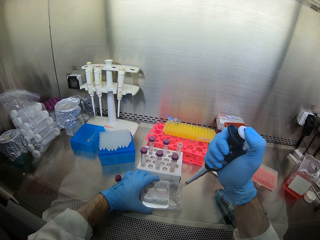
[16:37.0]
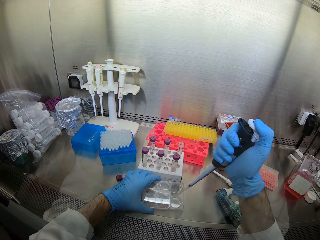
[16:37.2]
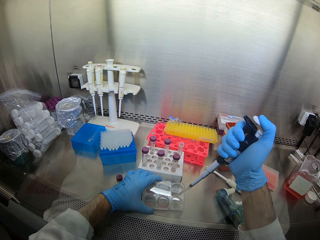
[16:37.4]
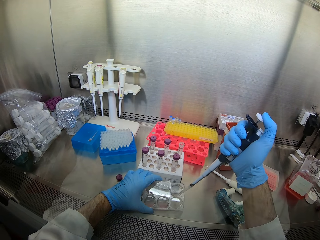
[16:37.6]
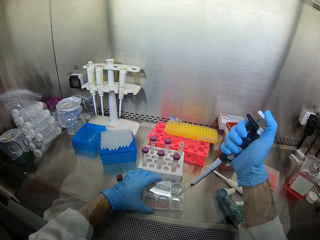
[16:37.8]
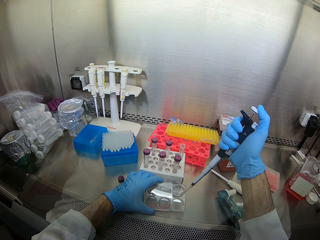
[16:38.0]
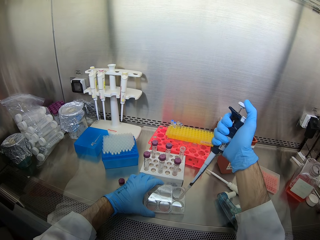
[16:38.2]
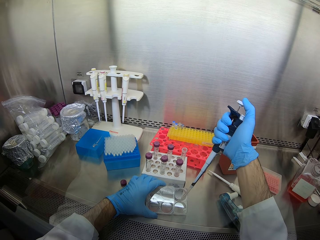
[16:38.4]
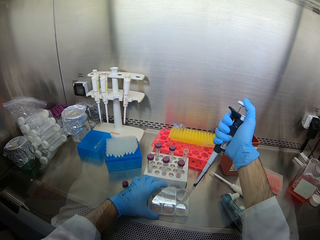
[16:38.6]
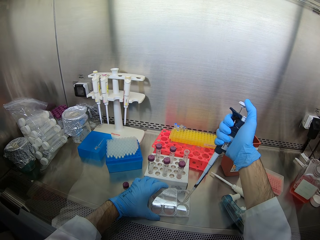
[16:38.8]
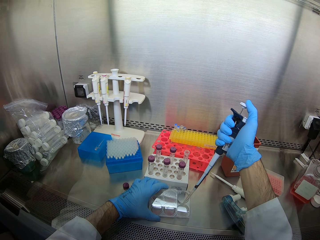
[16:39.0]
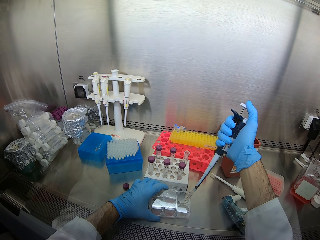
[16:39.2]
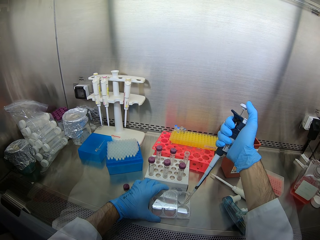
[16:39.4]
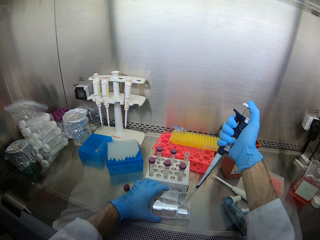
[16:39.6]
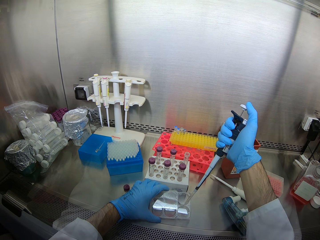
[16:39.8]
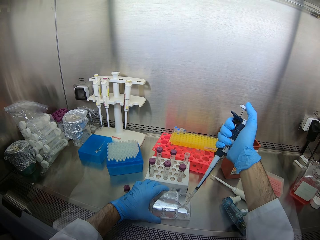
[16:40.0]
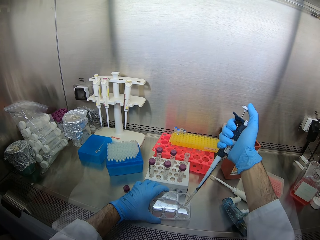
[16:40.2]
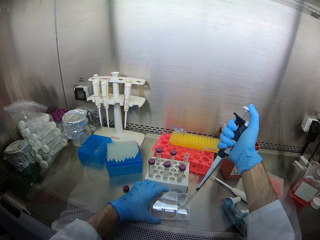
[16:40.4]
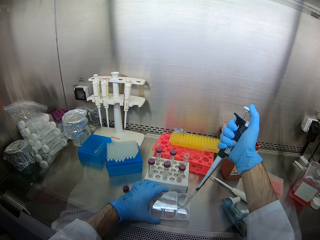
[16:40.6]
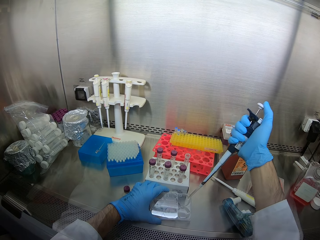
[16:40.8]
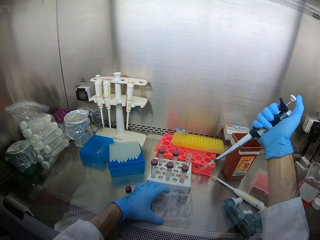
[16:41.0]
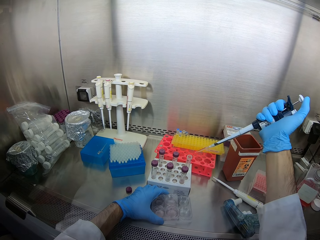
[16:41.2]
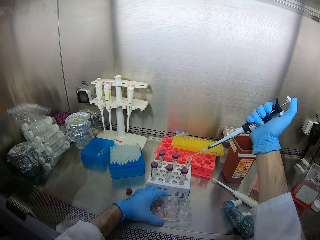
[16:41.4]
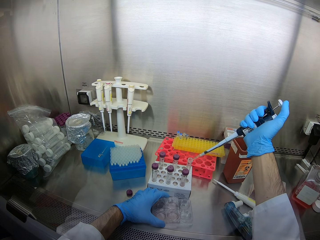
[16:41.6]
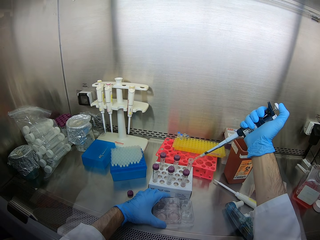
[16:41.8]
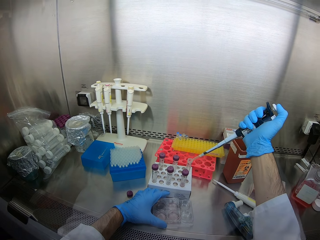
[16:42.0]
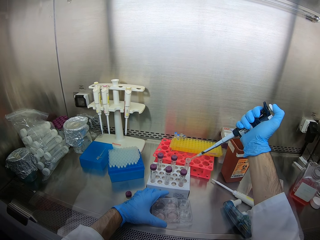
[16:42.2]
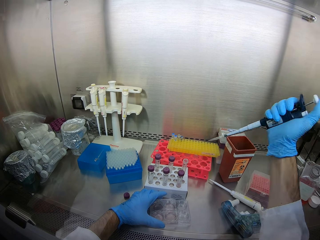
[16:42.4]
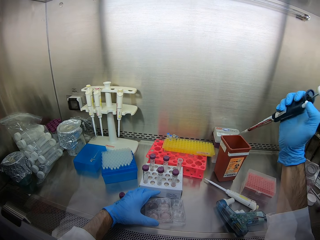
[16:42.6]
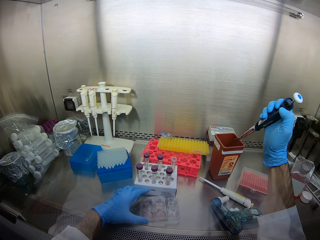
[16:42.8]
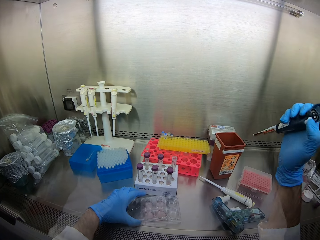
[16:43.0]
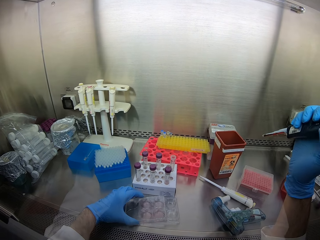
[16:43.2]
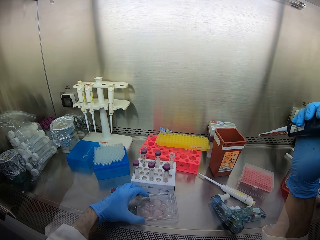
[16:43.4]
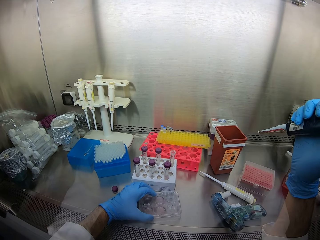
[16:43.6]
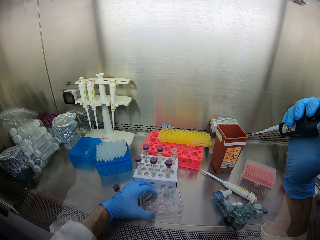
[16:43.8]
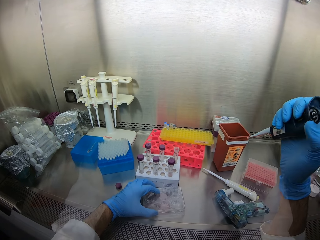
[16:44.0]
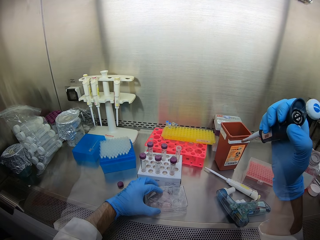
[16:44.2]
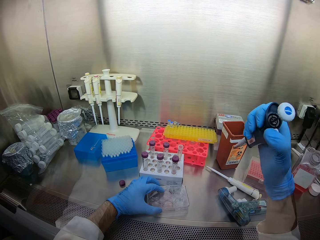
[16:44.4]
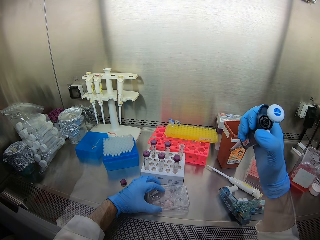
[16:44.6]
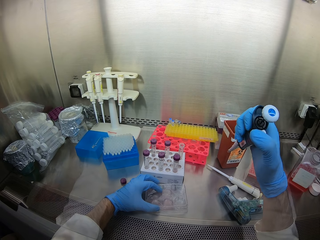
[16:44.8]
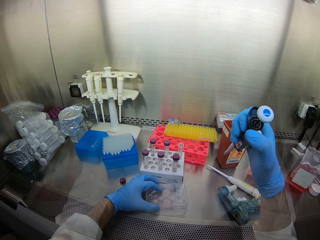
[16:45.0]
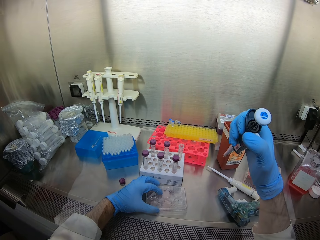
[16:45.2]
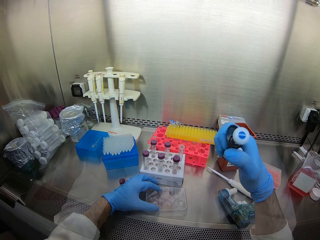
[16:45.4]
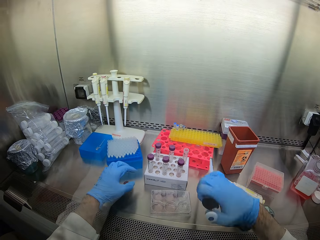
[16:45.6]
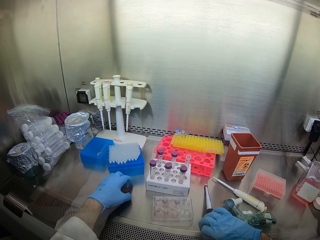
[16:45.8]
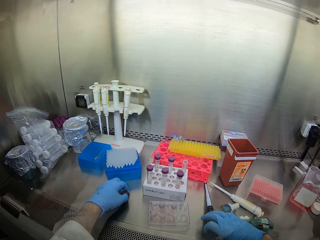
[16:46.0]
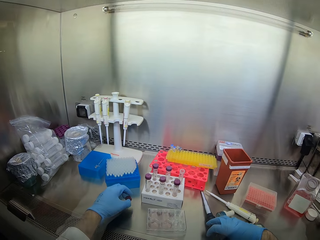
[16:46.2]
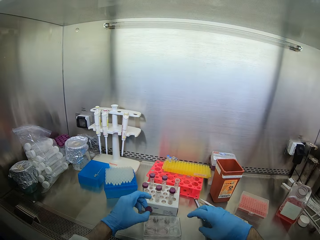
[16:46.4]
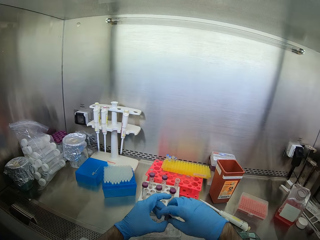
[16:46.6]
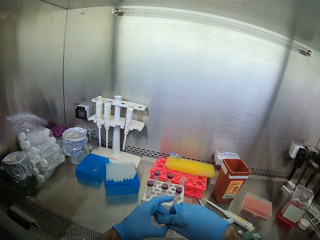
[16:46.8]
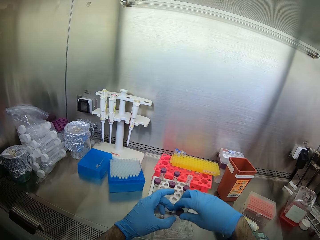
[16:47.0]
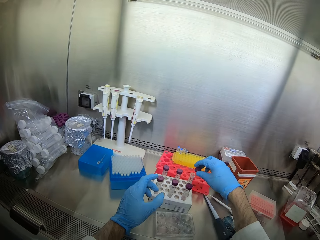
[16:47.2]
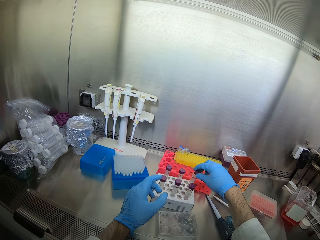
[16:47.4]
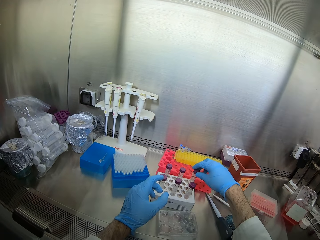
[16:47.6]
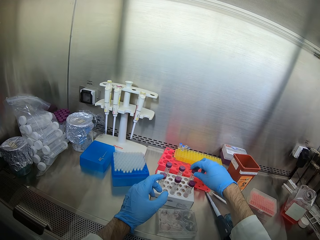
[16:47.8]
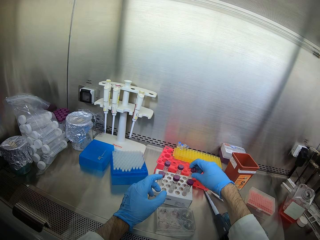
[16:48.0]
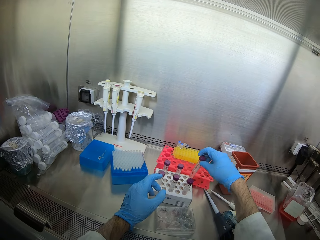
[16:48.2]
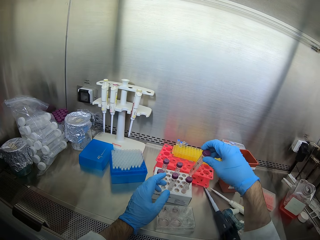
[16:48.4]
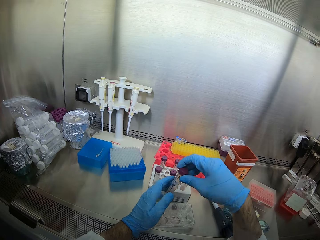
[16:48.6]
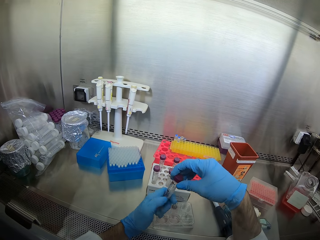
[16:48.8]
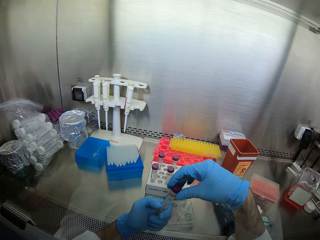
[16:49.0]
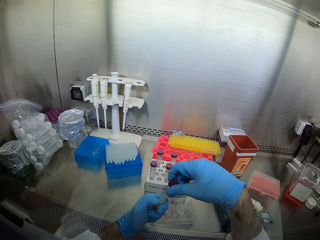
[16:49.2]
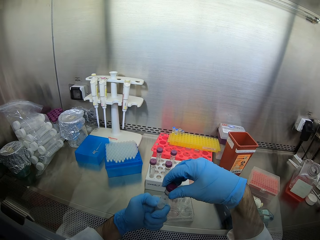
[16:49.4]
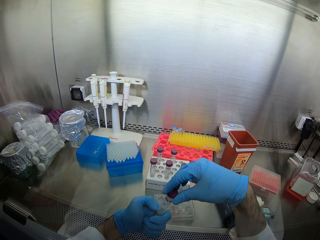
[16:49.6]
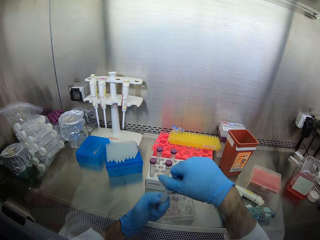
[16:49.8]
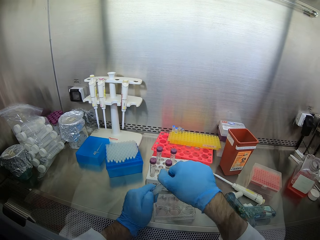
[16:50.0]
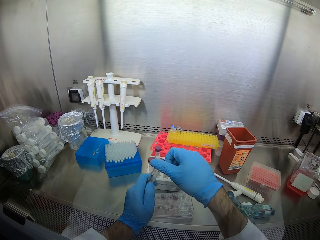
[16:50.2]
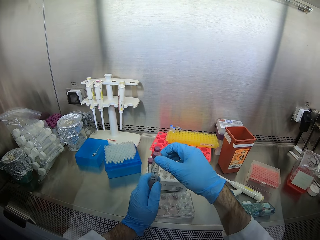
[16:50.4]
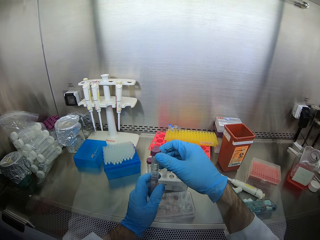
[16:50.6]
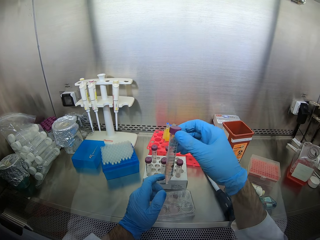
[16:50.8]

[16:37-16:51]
The camera wearer puts the solution in a big test tube. They throw a dropper in a tin. They close the solution tray. They place a micropipette on the counter top. They pick up a lid. They close the big test tube. They hold the big test tube. They open a test tube.

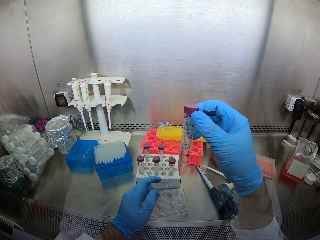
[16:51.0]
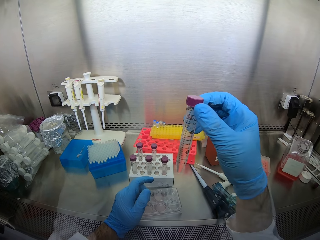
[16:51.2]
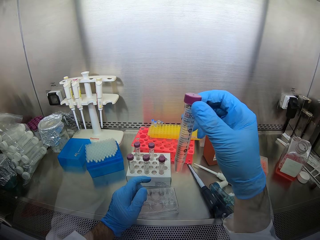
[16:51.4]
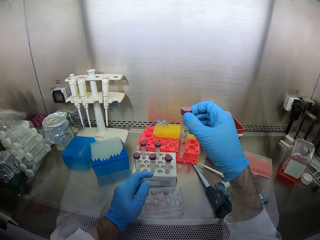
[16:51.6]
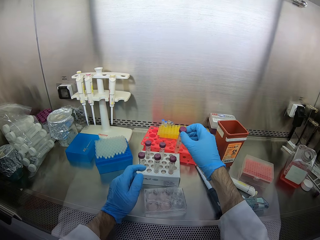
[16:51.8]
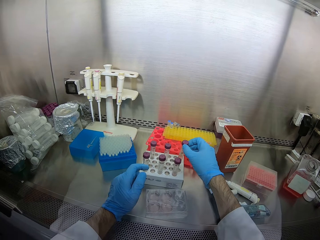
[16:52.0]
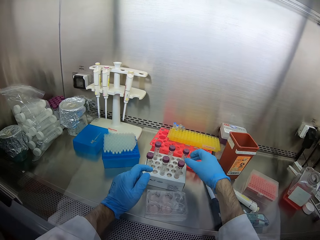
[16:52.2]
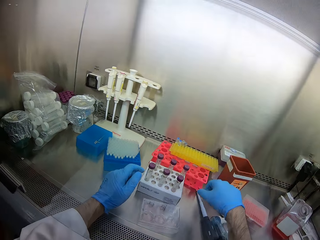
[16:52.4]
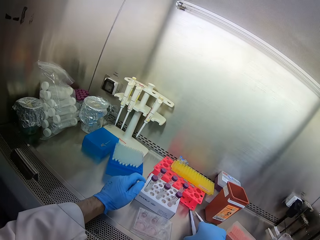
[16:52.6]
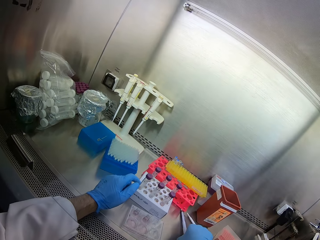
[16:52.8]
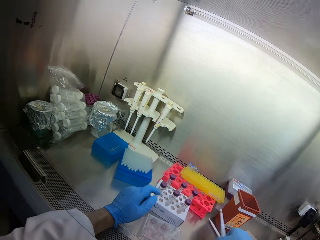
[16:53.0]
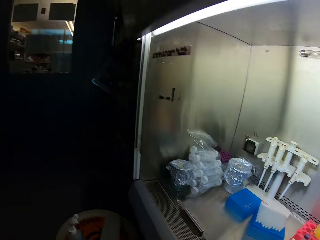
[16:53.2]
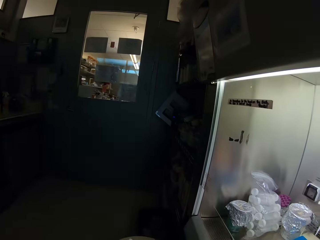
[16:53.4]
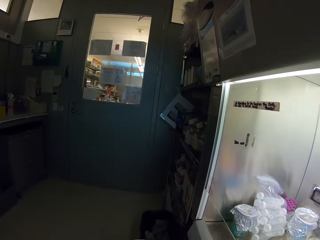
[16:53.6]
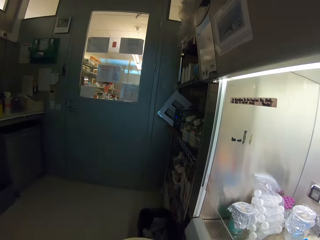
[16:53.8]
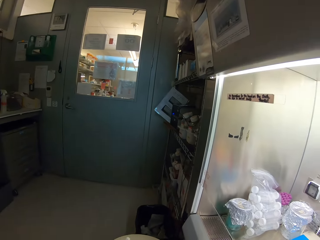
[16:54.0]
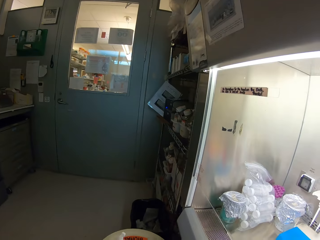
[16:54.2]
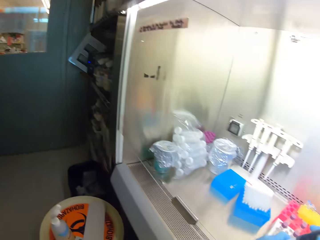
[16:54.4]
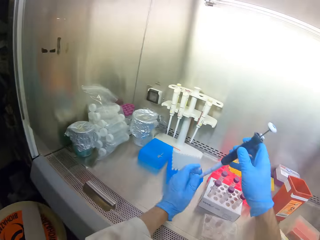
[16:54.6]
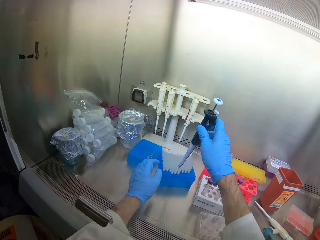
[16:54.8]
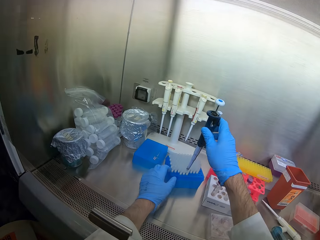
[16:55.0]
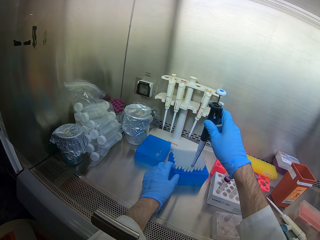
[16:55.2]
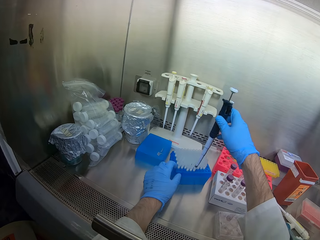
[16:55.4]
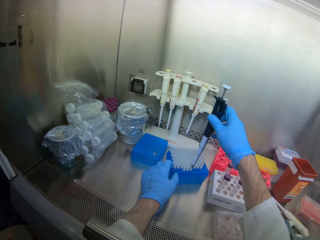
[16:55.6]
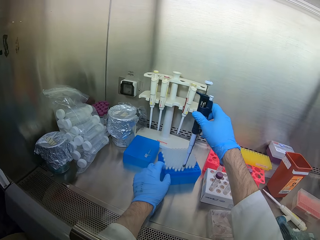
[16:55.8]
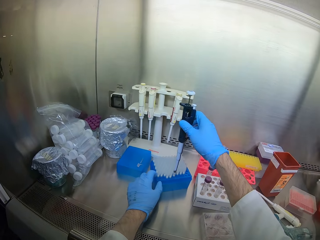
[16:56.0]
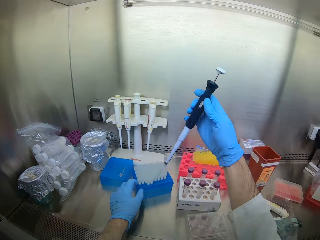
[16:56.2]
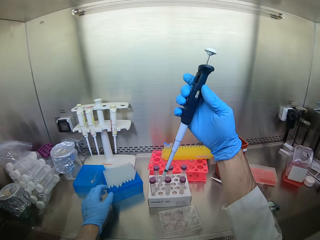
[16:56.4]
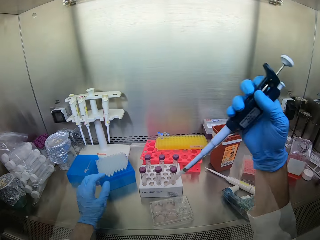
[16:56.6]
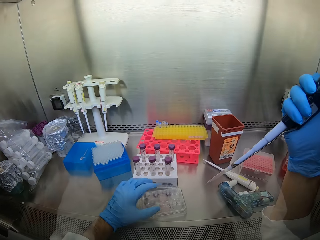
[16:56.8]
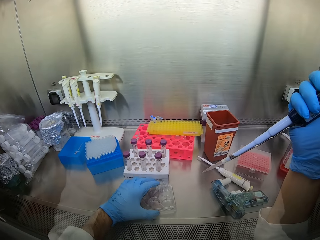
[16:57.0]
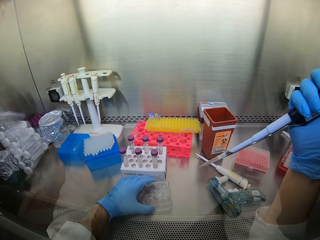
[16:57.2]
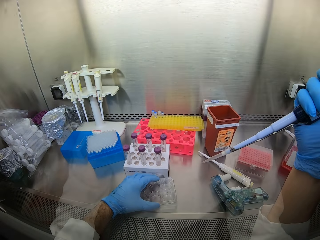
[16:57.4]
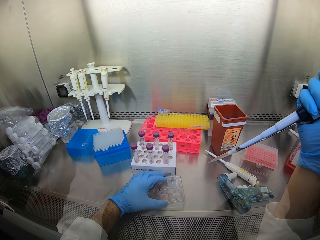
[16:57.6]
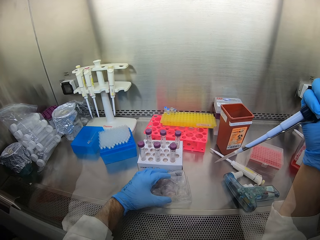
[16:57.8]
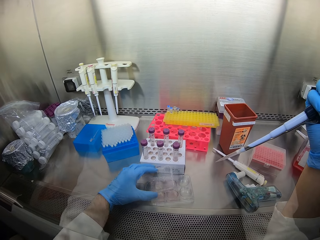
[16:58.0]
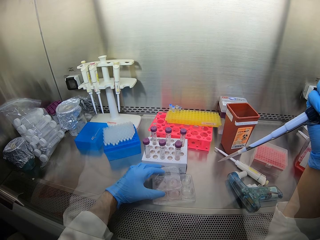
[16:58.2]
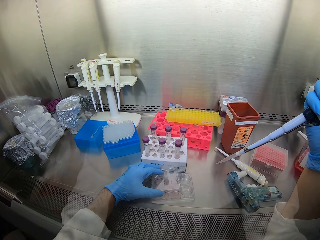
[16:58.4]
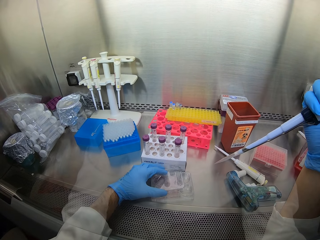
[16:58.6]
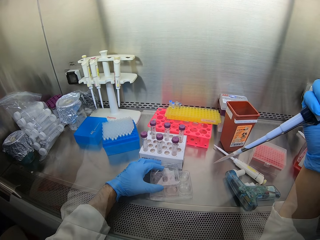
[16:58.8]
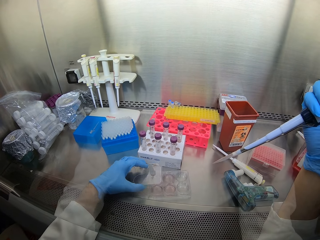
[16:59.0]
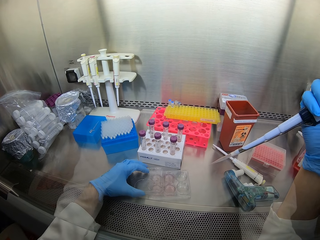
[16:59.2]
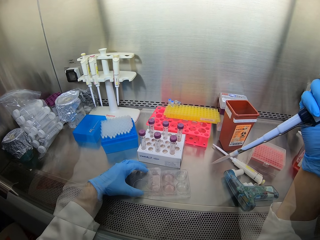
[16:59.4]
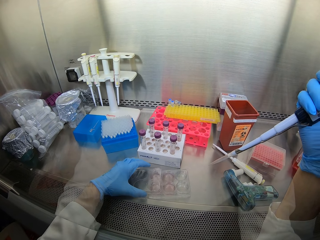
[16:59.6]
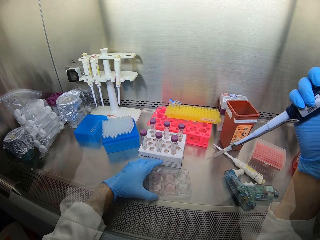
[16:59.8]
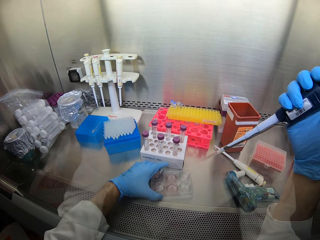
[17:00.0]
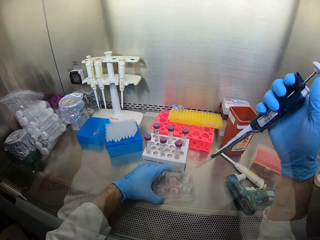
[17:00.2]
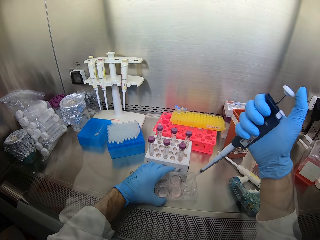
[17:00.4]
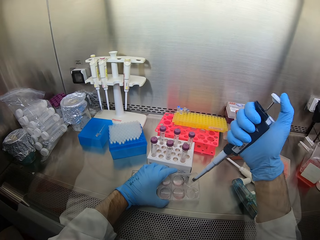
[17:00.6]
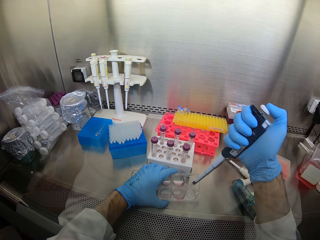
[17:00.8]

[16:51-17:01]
The camera wearer places the test tube in the rack. They insert a dropper in a micropipette. They inject fluid into a test tube. They open the solution tray.
